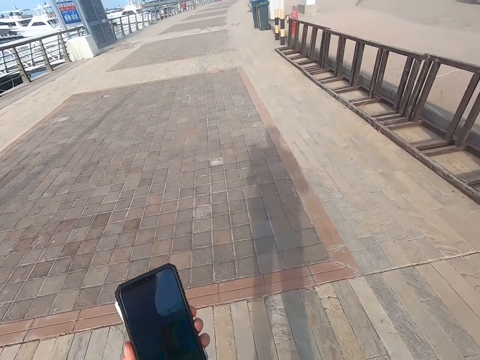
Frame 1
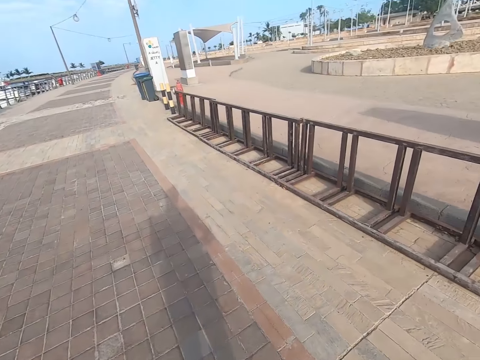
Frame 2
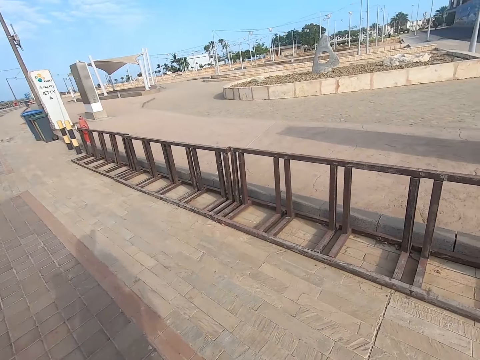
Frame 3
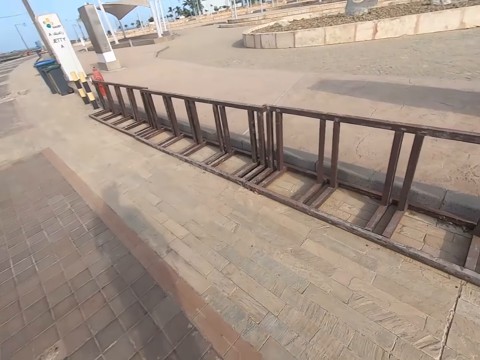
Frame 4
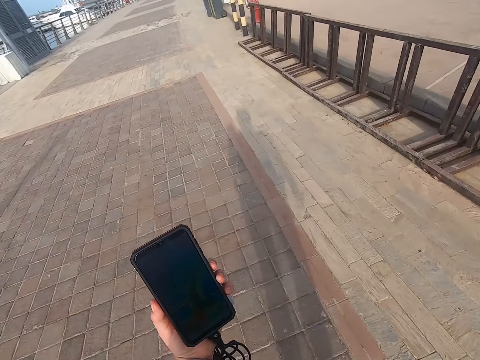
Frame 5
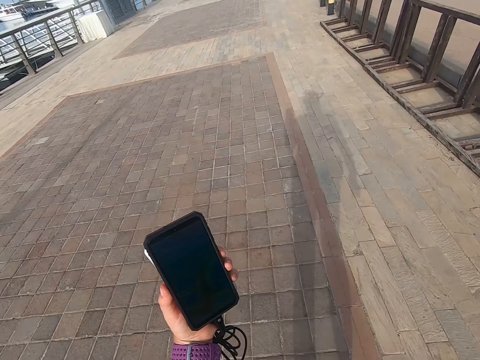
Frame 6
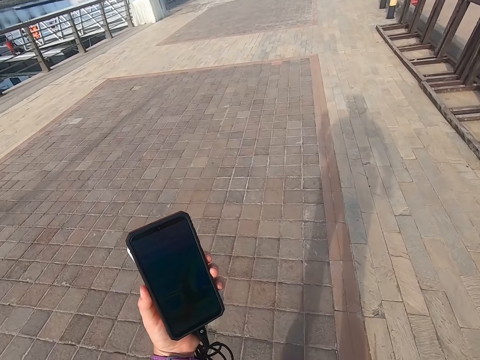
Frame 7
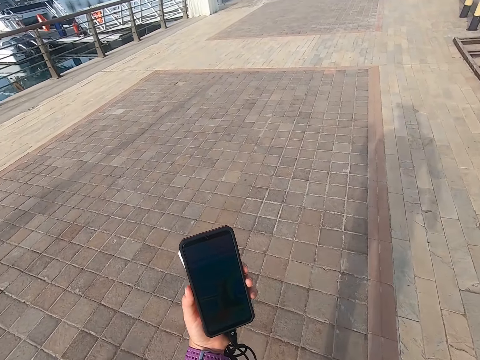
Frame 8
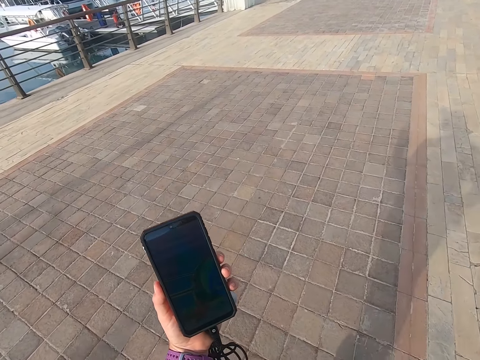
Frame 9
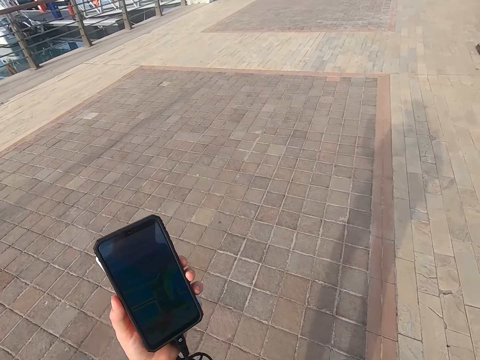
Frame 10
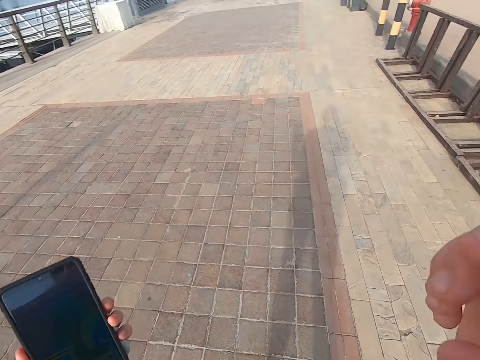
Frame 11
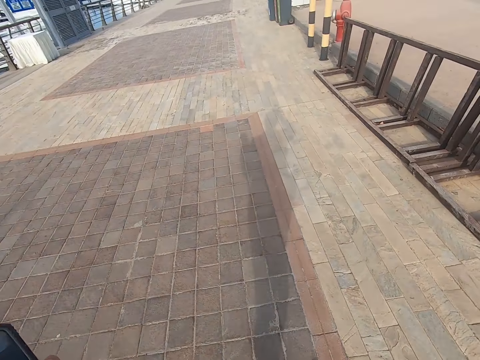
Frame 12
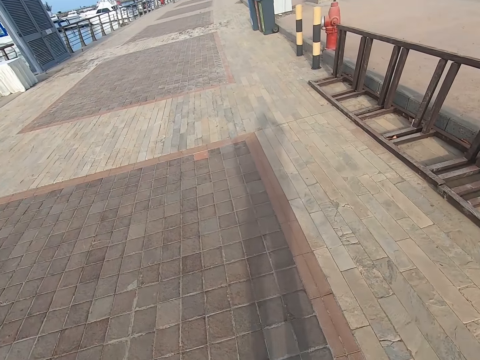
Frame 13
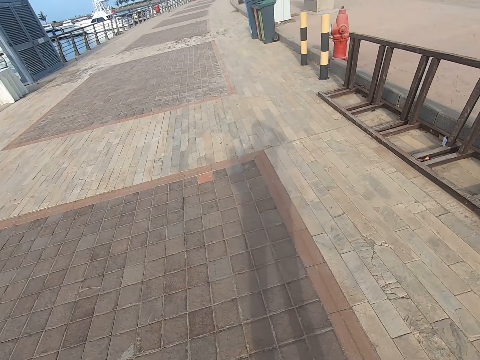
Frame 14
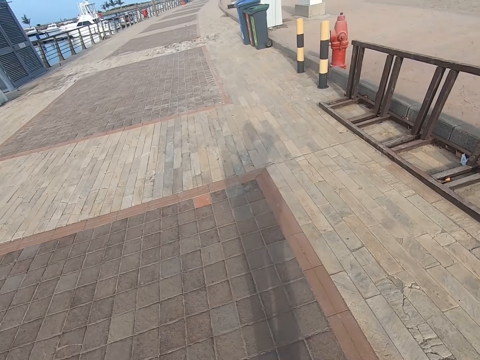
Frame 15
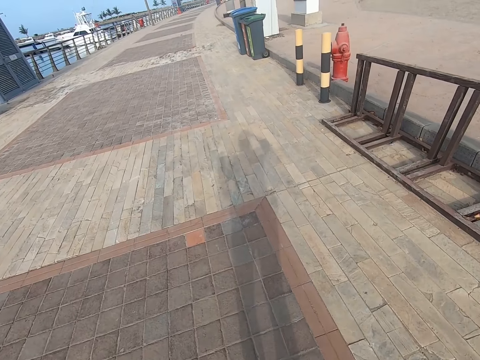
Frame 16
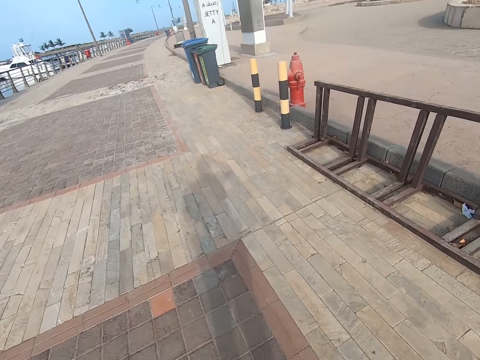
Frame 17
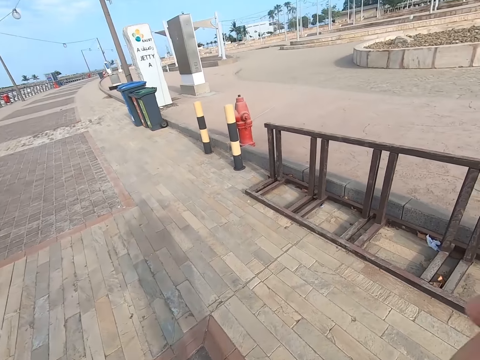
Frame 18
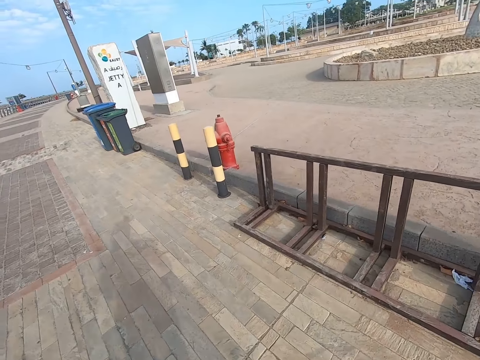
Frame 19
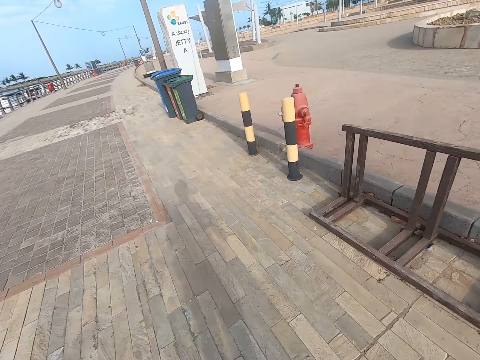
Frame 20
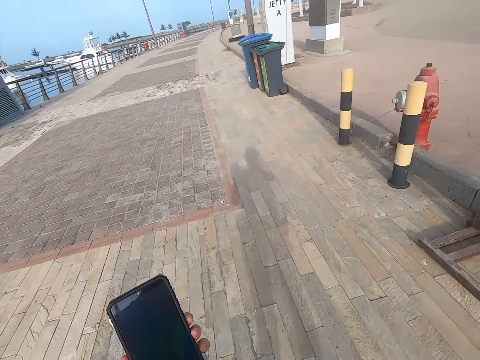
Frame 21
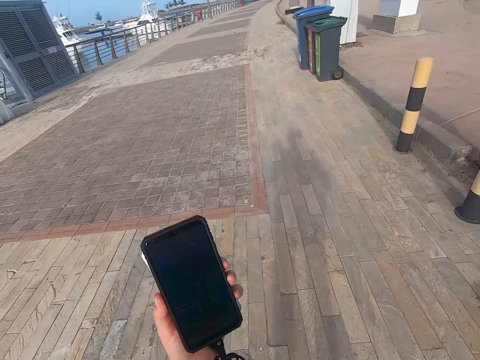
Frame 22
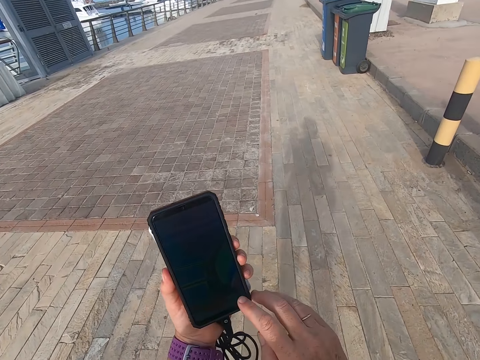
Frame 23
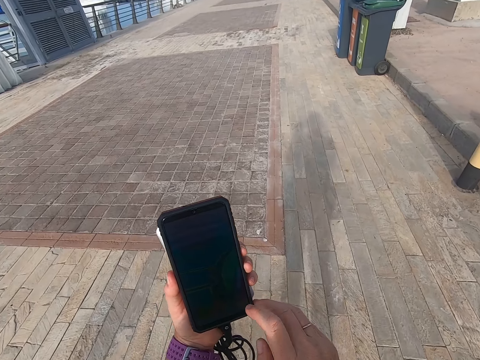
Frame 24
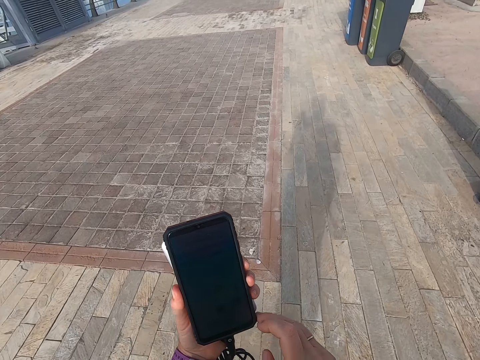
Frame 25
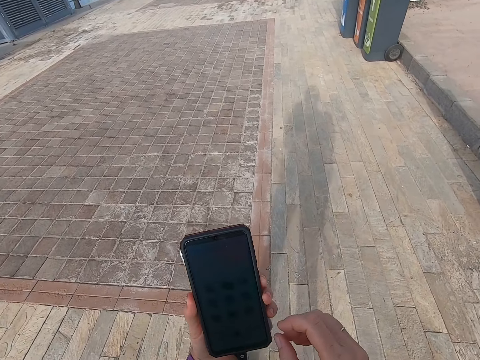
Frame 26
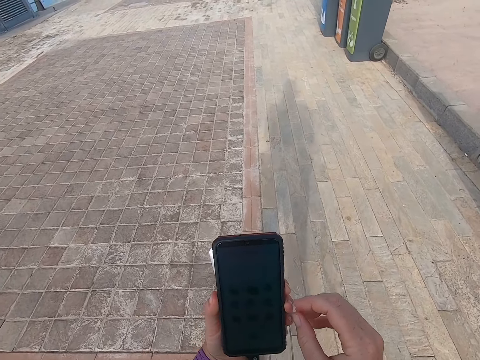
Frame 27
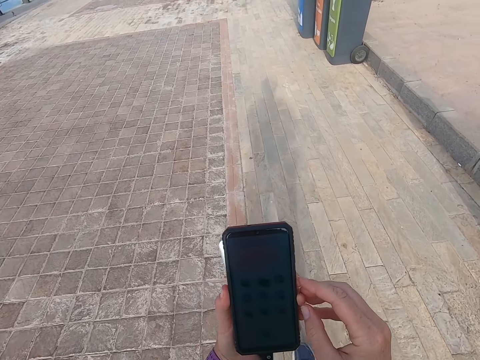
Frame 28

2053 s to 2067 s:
The camera wearer looks around the road. They look on the phone. They walk on the road. They scratch the head. They take a selfie. They scroll the phone. They touch the phone.

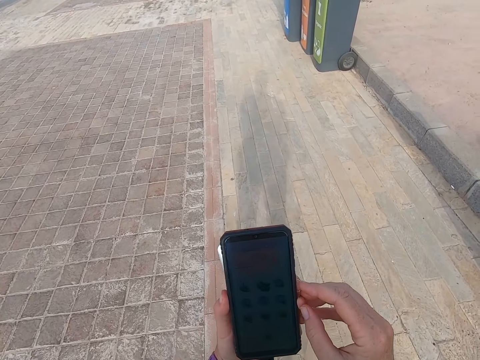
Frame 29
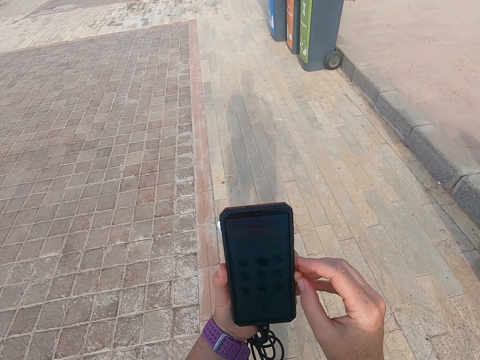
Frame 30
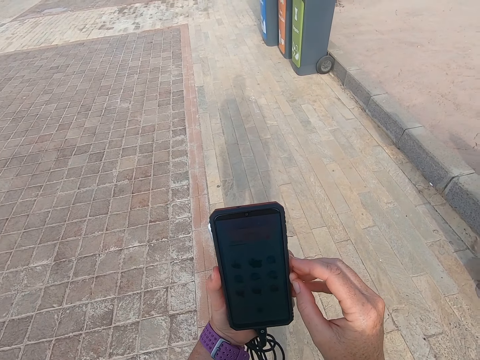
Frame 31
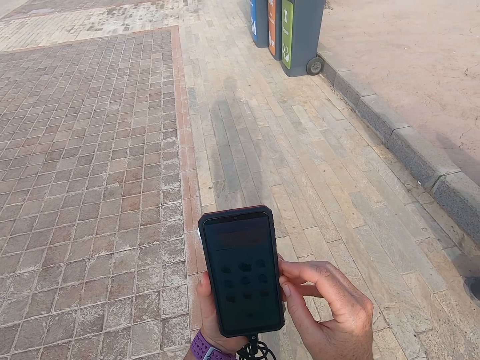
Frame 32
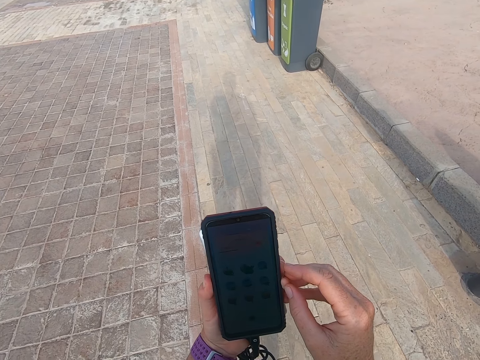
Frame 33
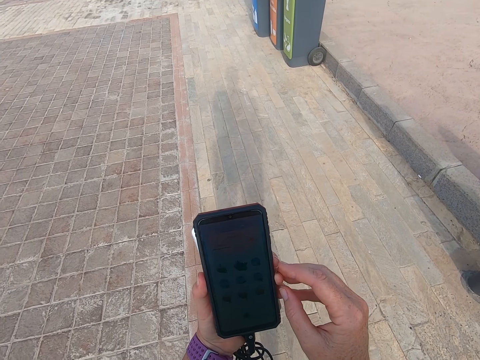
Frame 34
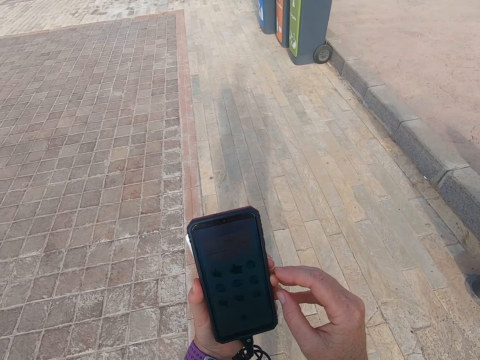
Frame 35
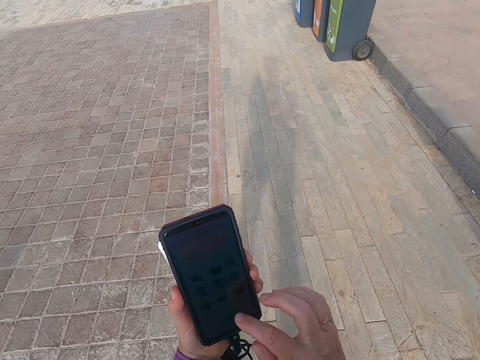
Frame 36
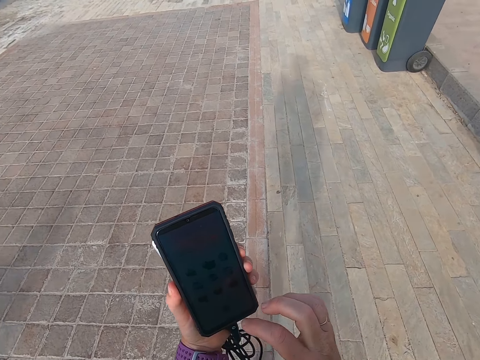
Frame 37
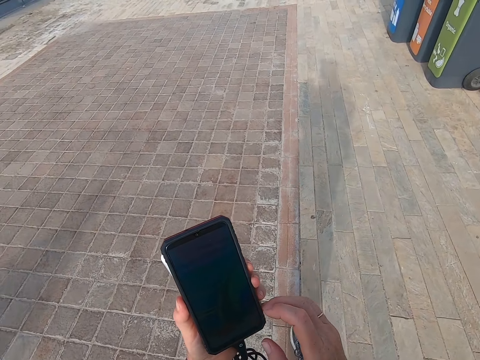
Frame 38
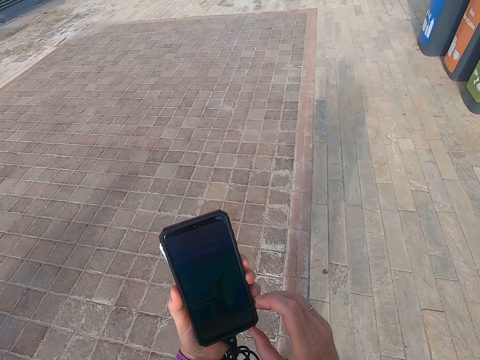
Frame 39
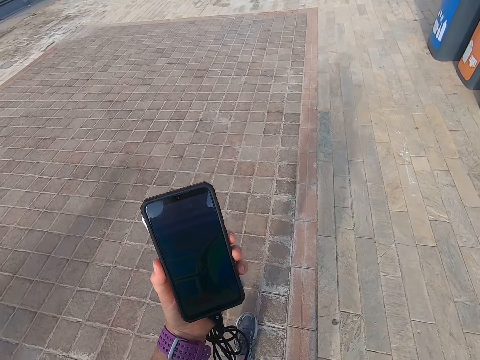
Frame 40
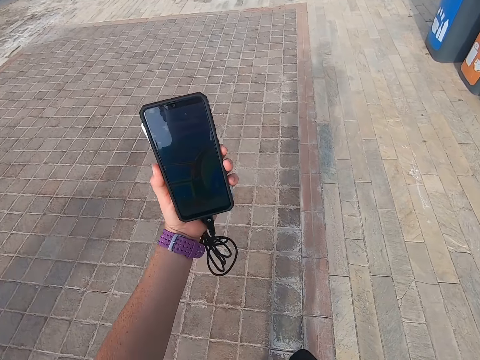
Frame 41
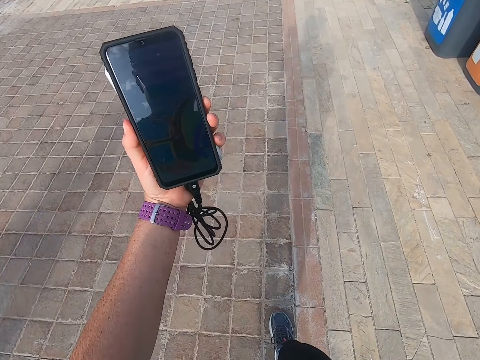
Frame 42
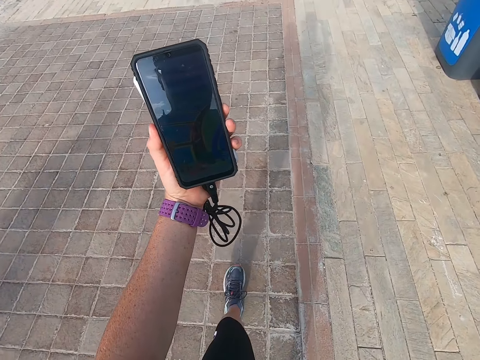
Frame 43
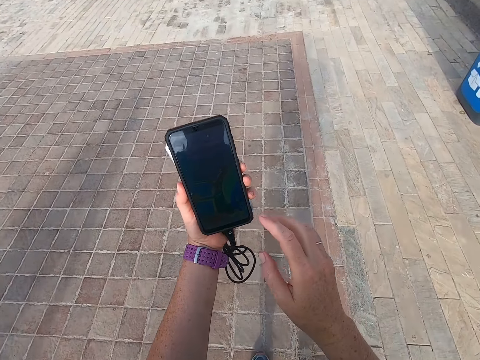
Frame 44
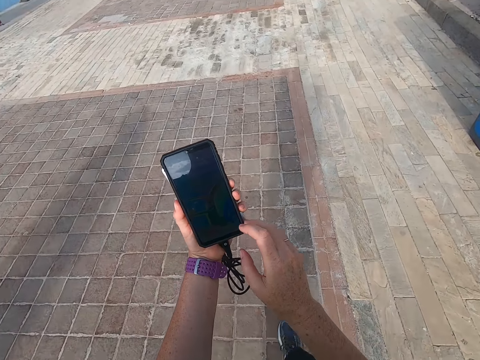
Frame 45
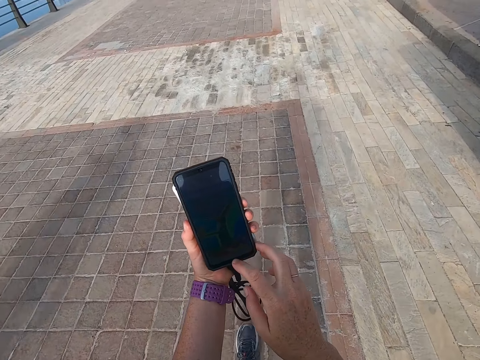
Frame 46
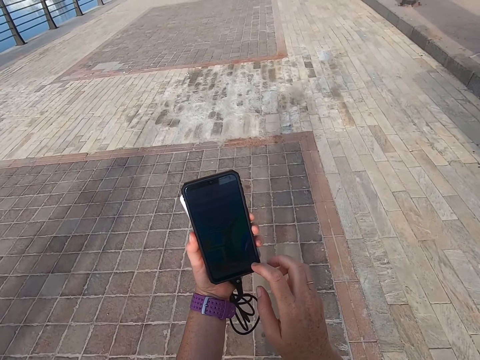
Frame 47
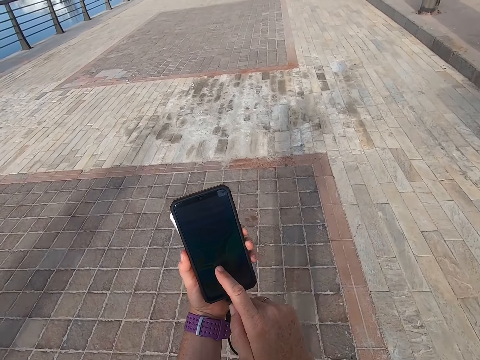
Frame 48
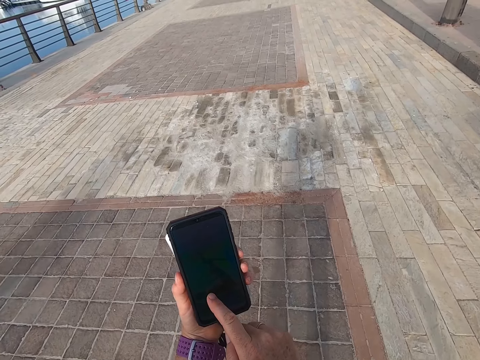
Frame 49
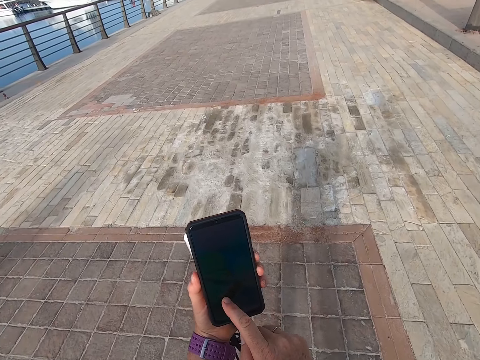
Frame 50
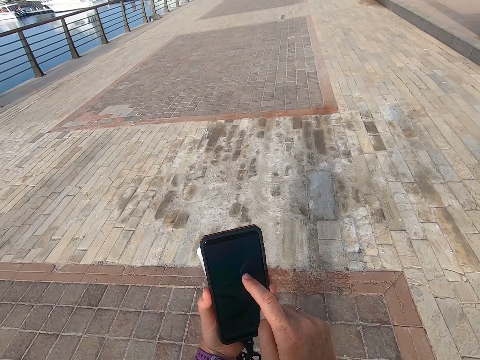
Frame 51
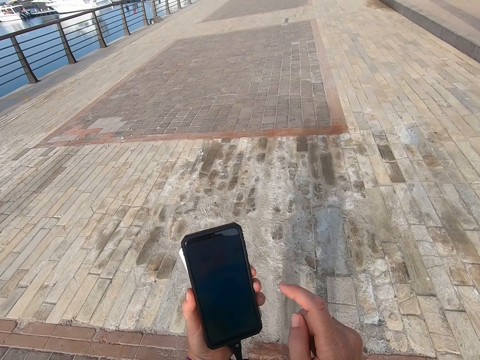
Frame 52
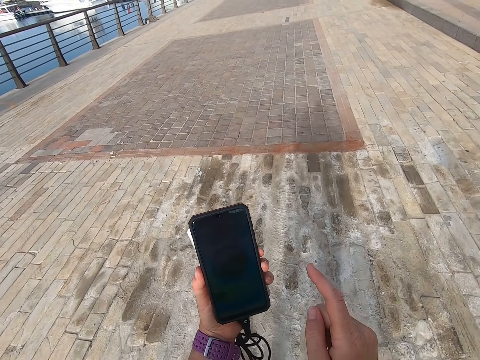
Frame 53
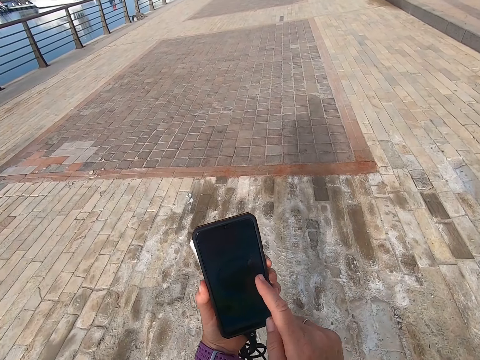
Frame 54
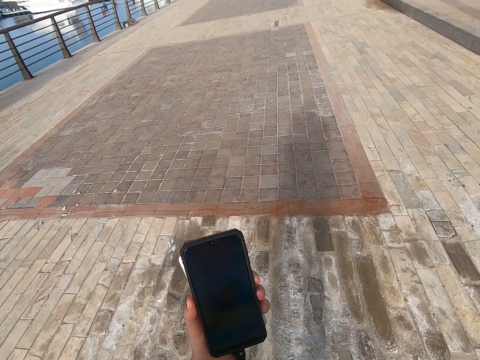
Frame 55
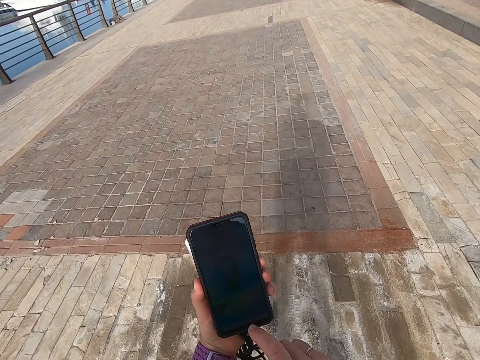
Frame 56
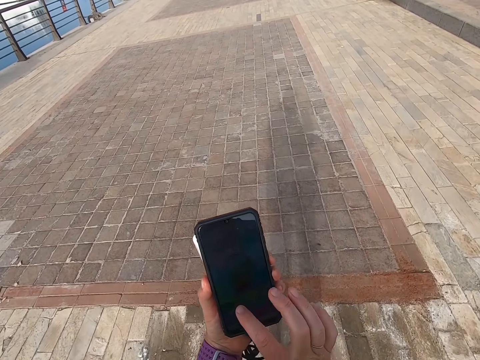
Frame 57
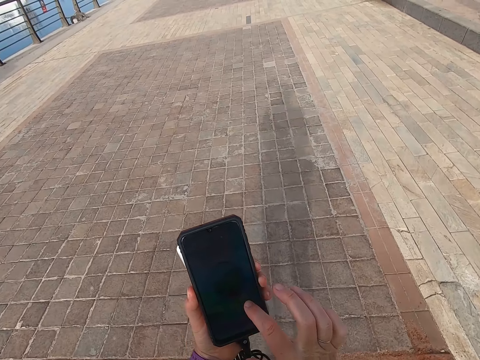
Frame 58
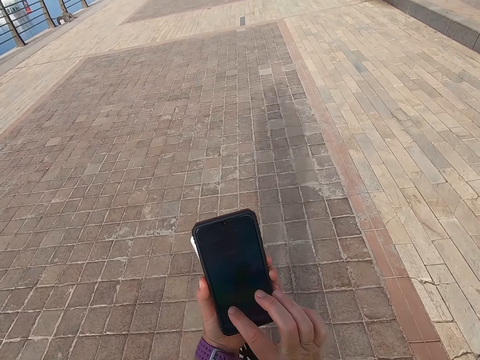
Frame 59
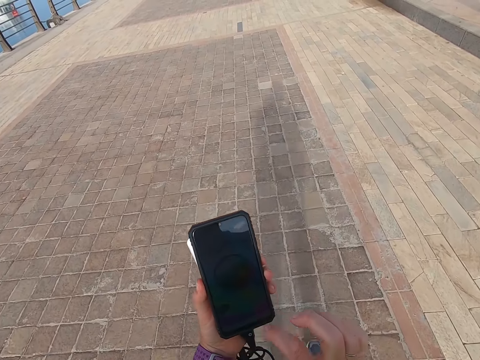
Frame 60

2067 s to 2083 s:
The camera wearer holds the phone. They look on the phone. They take a selfie. They scroll the phone. They touch the phone. They look on the phone. They take a selfie. They scroll the phone. They touch the phone. They take a selfie. They hold the phone.
